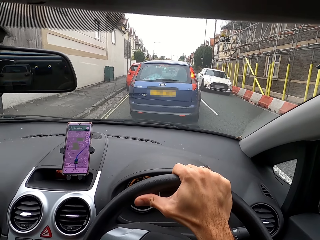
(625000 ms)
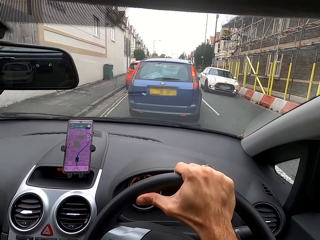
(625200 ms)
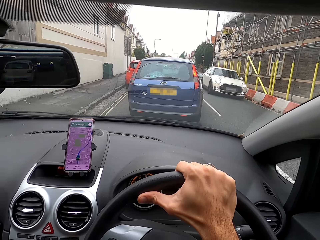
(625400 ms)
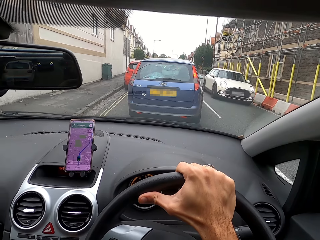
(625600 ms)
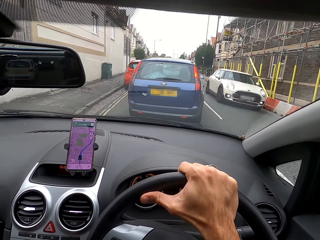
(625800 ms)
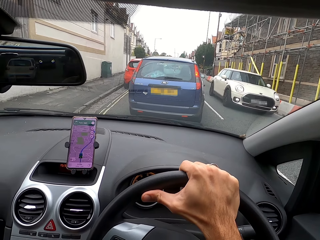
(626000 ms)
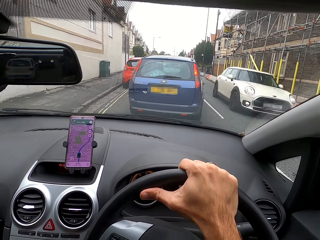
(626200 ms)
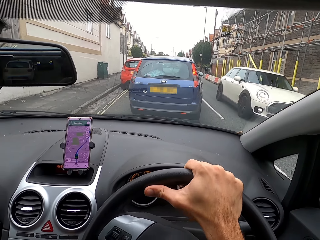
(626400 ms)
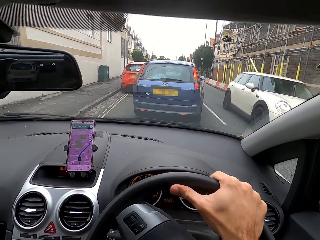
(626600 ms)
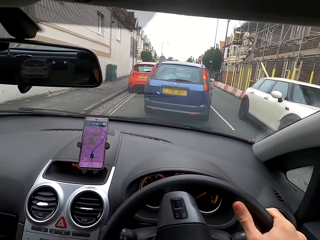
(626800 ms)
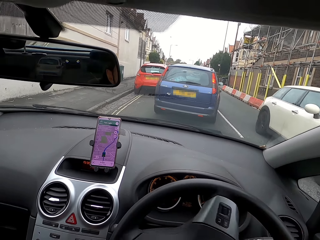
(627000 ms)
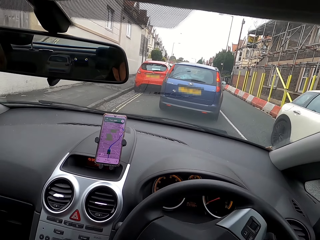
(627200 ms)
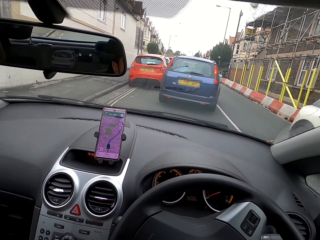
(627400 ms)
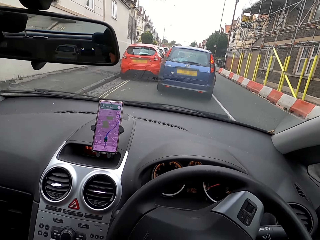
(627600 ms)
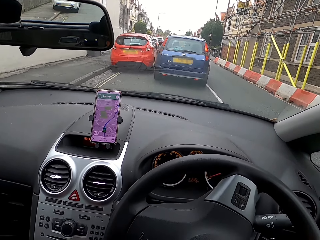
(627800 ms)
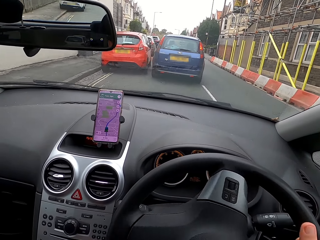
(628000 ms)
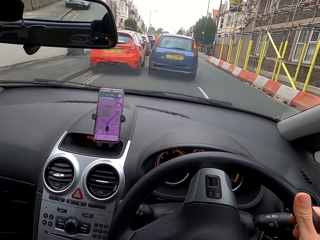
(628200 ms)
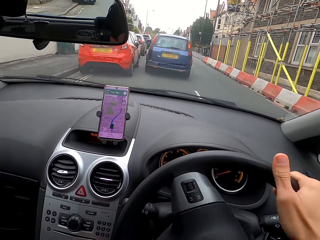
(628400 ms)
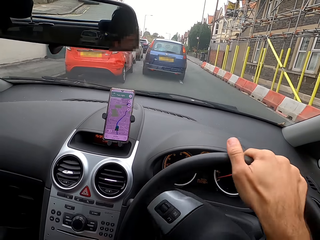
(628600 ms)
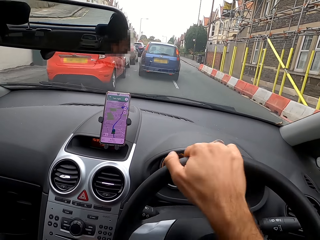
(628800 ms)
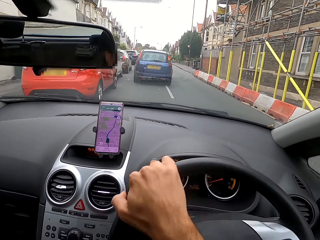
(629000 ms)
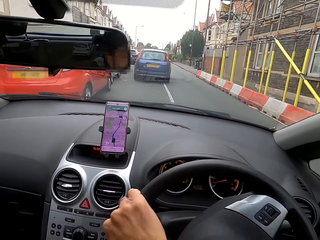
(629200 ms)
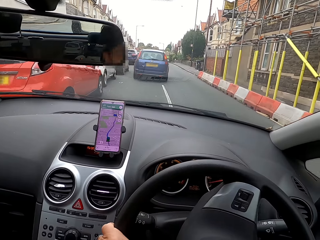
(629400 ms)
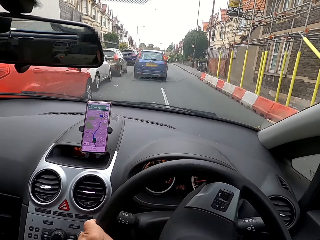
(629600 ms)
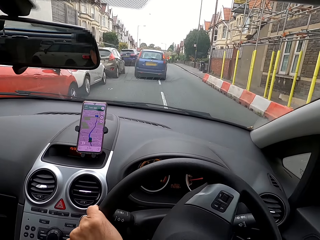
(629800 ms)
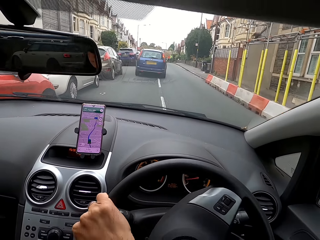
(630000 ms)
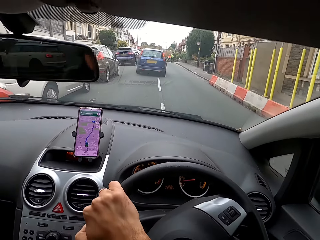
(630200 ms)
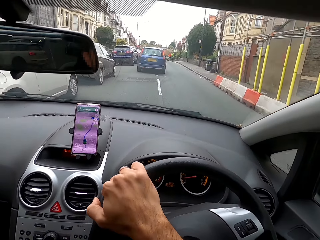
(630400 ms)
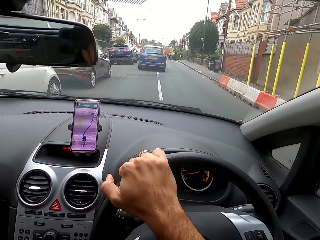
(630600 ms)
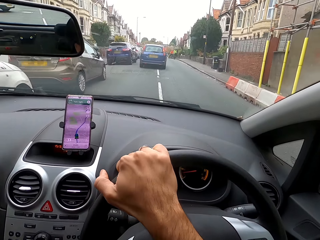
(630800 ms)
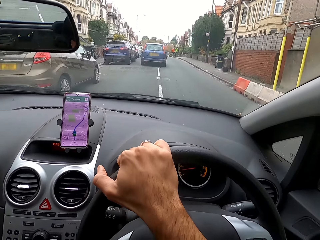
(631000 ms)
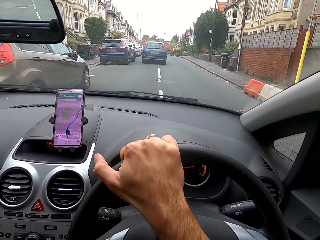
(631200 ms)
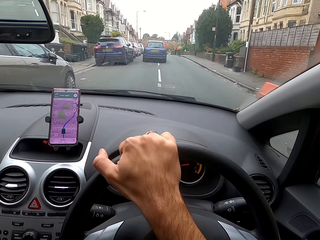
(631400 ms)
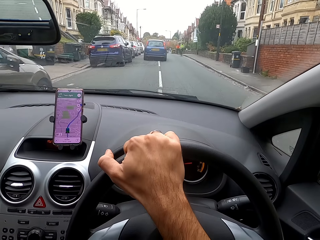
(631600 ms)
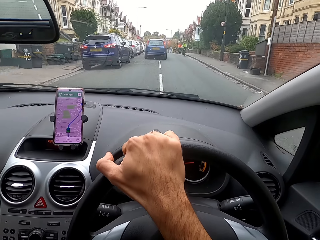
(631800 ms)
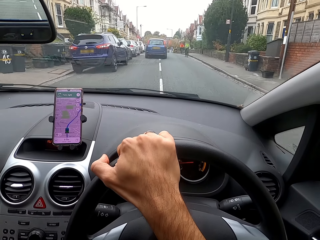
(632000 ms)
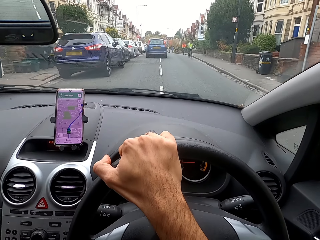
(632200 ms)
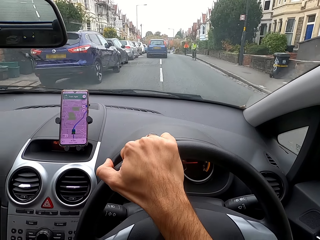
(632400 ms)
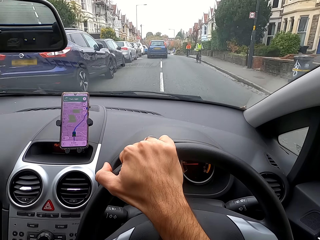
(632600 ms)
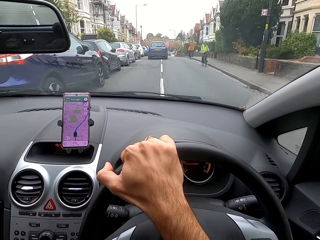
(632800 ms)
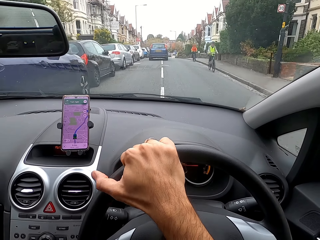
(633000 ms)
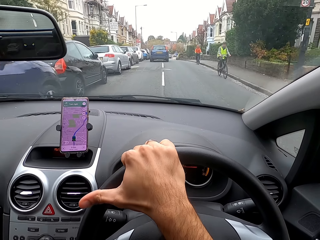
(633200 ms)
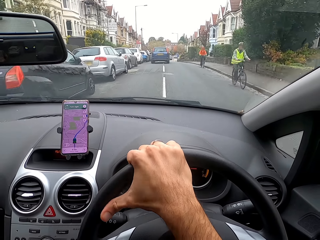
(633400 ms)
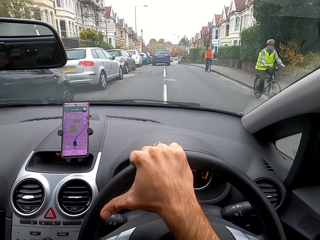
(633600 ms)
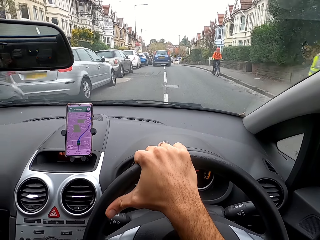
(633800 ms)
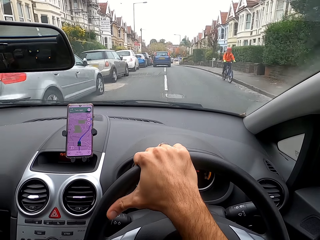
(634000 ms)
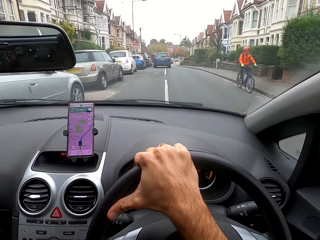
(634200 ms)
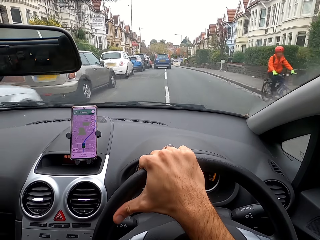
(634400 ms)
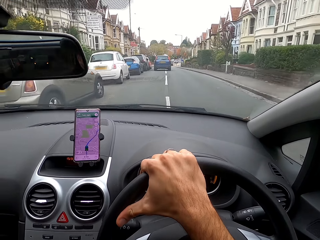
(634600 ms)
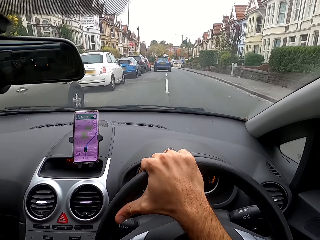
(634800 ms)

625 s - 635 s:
The camera wearer moves the steering wheel with his right hand. He controls the steering wheel with his right hand. He moves the steering wheel with his right hand again.

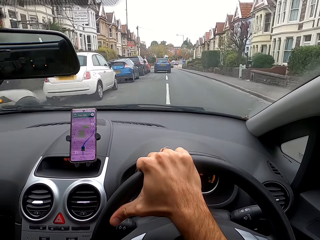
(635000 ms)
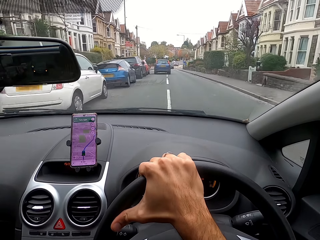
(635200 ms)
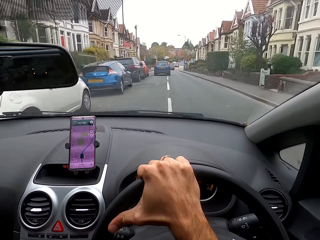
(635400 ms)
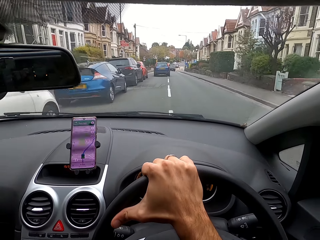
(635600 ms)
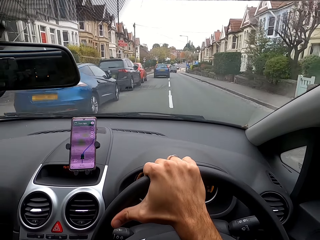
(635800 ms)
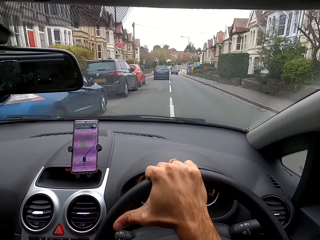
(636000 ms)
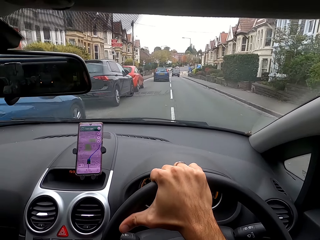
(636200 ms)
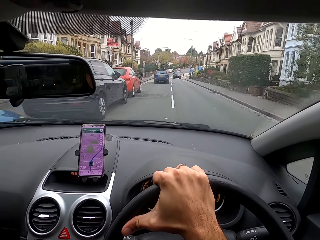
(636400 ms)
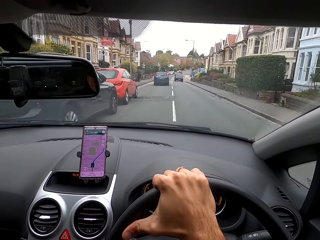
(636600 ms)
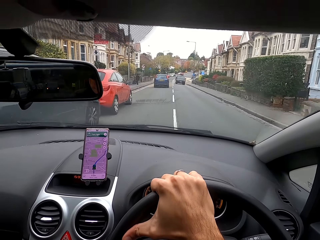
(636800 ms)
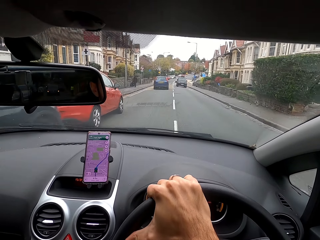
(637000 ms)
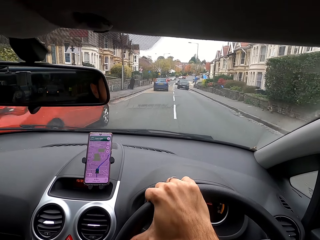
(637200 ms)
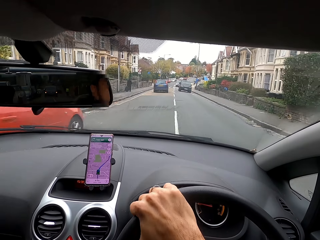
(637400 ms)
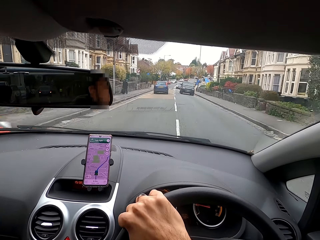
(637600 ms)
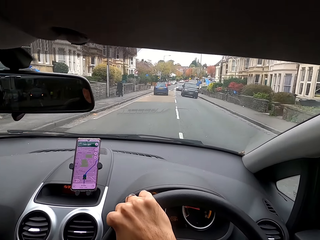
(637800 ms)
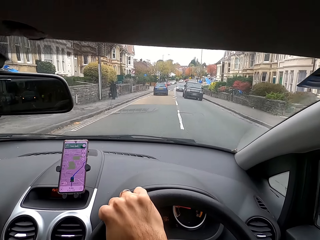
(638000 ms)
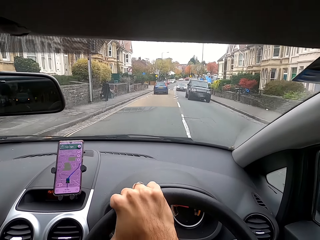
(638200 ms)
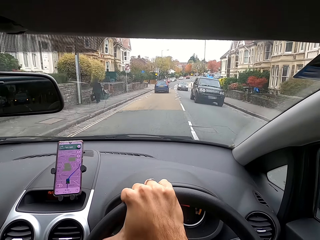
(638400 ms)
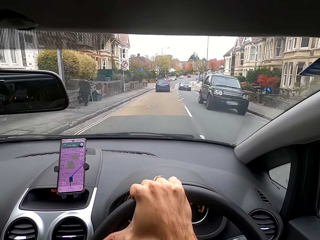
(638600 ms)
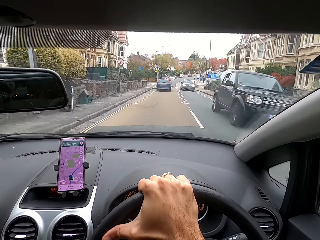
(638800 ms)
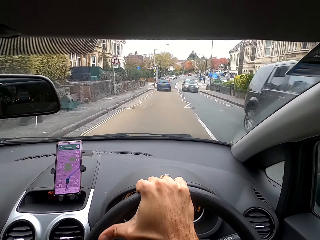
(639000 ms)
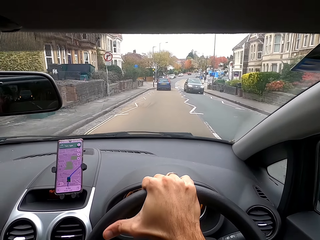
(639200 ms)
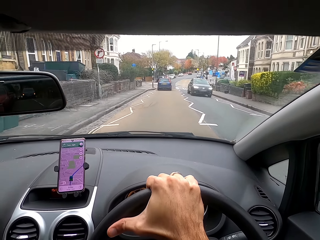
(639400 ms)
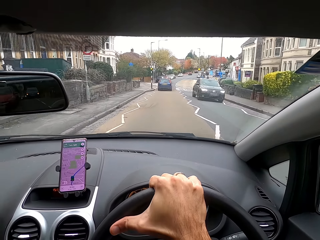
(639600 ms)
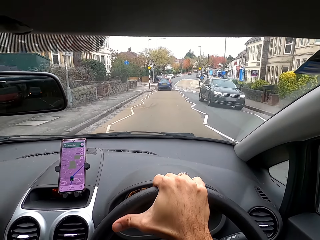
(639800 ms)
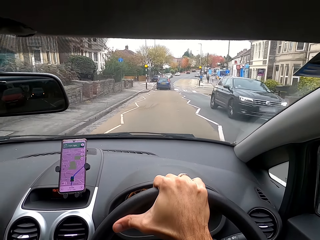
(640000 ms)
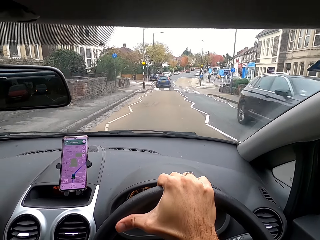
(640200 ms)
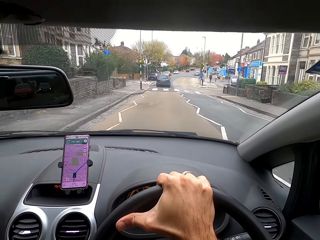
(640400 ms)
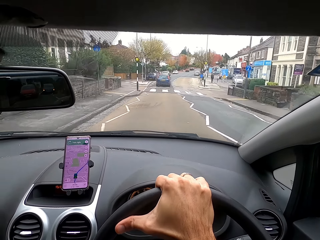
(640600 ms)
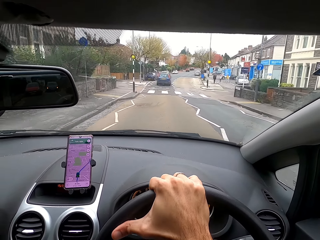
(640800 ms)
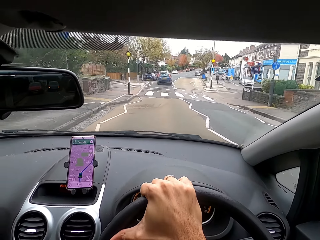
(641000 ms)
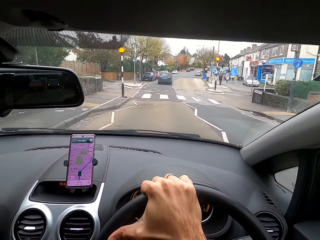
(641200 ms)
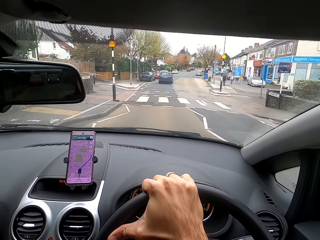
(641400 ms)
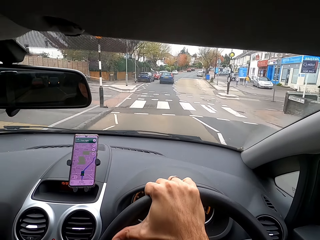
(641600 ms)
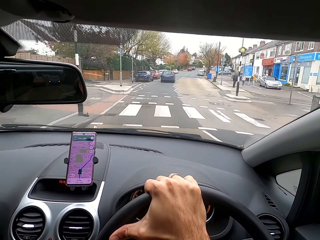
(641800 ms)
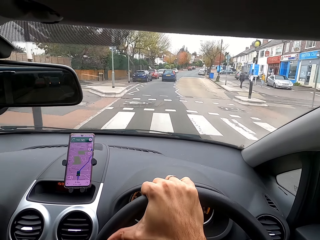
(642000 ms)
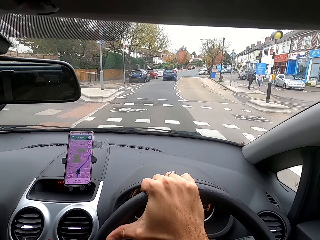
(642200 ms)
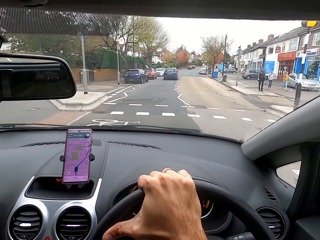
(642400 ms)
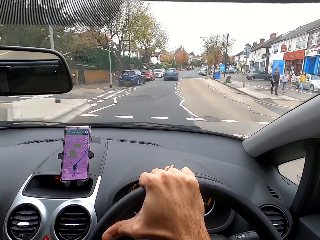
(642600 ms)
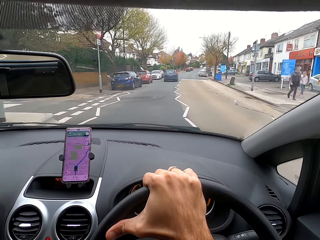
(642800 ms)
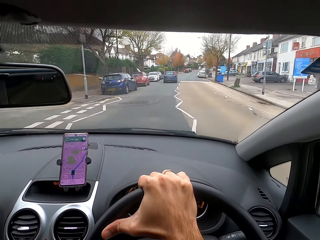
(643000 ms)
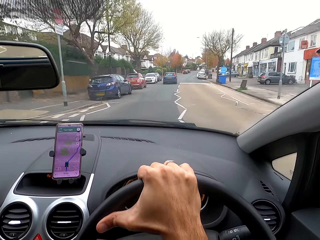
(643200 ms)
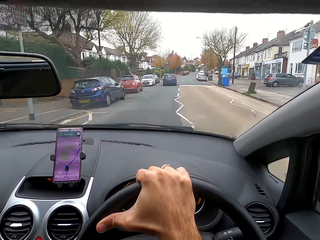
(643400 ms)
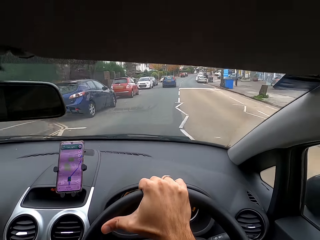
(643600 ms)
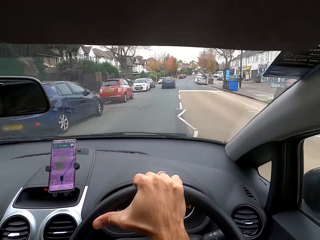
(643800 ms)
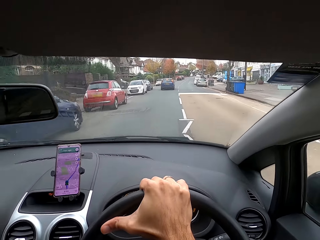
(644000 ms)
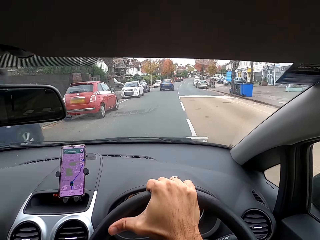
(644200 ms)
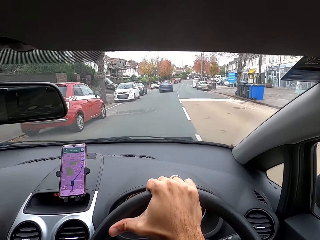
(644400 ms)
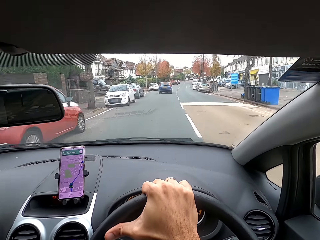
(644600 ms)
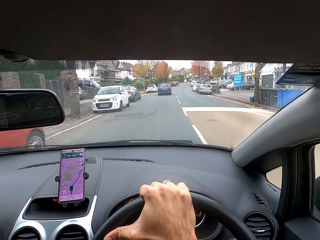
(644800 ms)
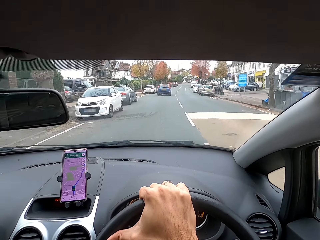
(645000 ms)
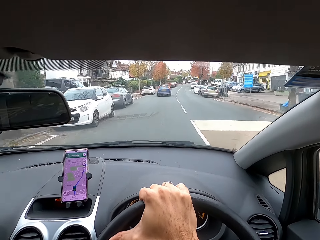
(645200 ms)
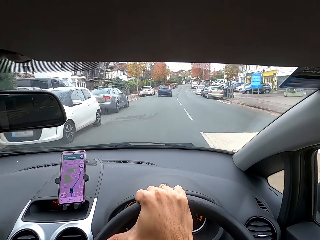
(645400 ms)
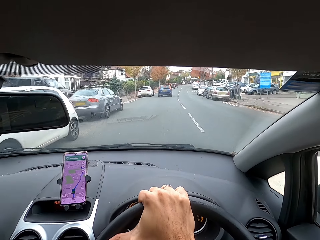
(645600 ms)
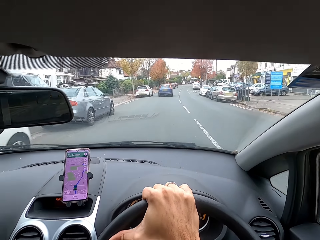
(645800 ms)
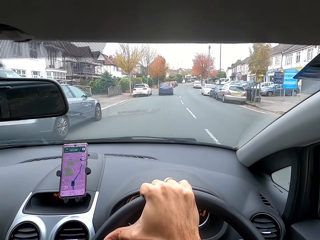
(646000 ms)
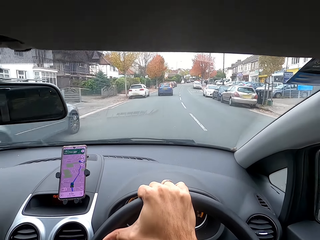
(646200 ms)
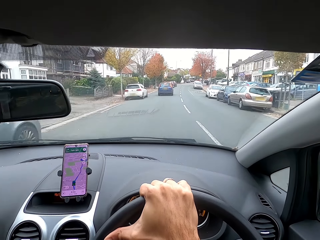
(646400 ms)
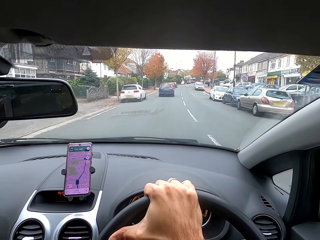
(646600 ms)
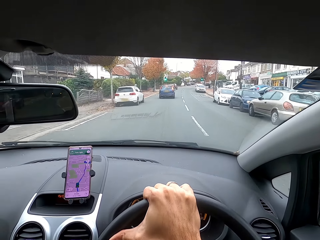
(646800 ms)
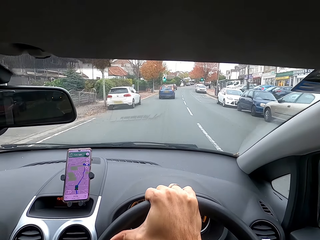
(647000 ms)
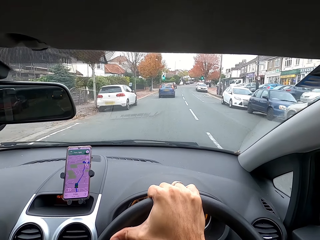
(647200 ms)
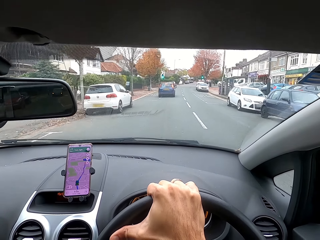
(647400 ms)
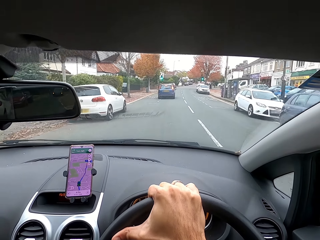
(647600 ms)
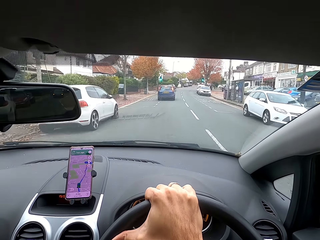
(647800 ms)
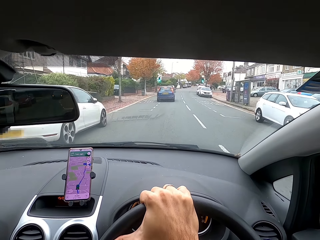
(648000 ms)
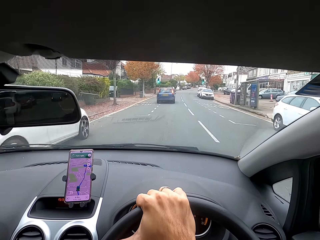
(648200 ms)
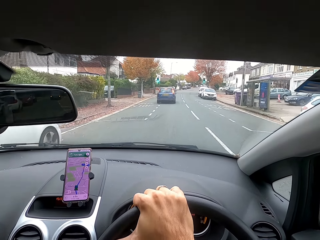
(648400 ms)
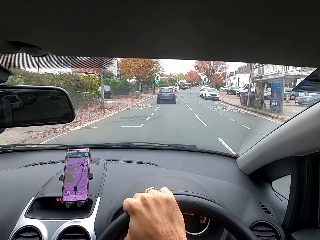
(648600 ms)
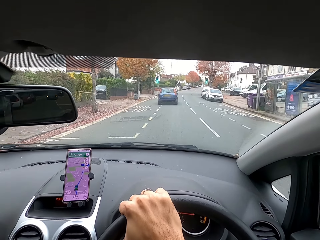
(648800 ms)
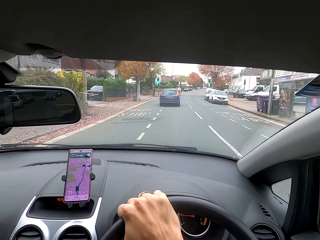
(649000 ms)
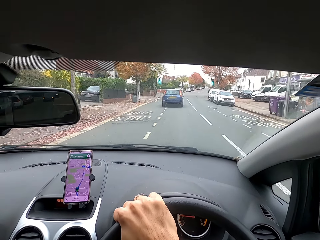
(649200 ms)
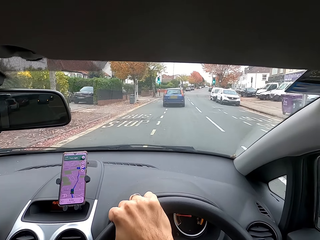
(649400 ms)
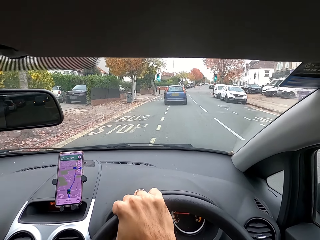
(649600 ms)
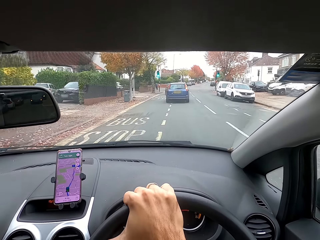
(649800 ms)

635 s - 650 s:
The camera wearer moves the steering wheel with his right hand. He moves the steering wheel with his right hand again.
